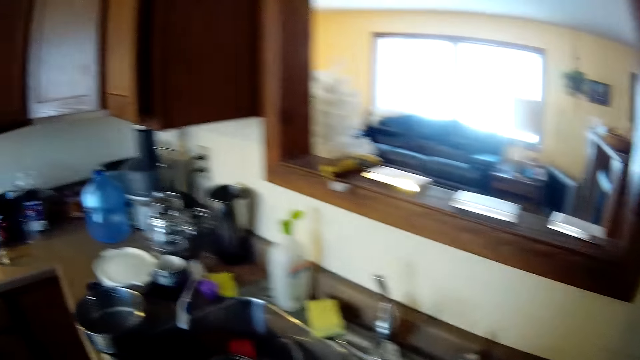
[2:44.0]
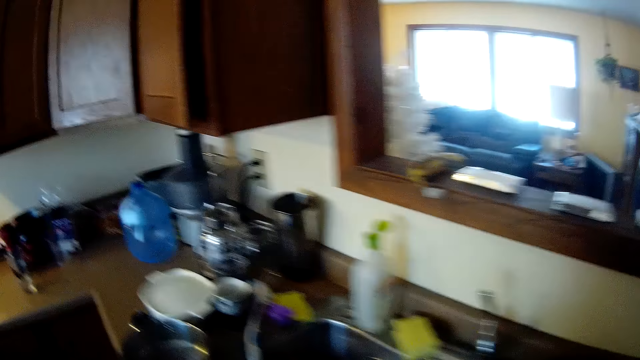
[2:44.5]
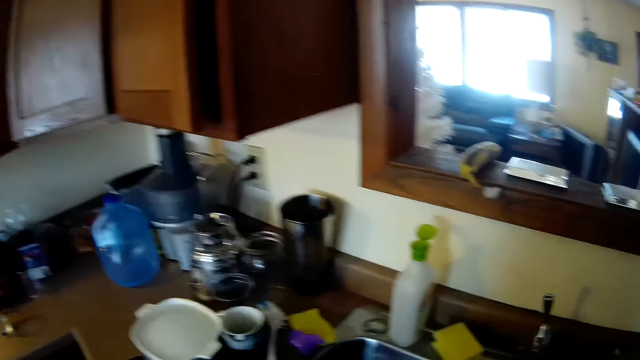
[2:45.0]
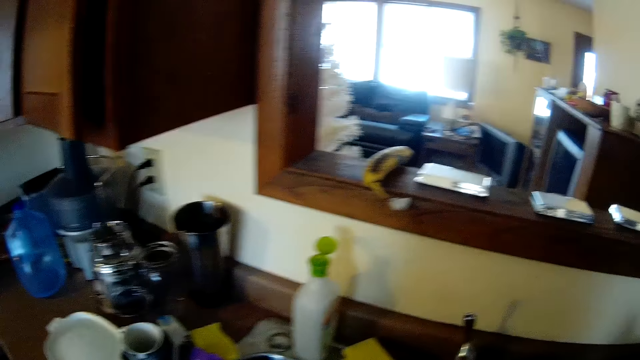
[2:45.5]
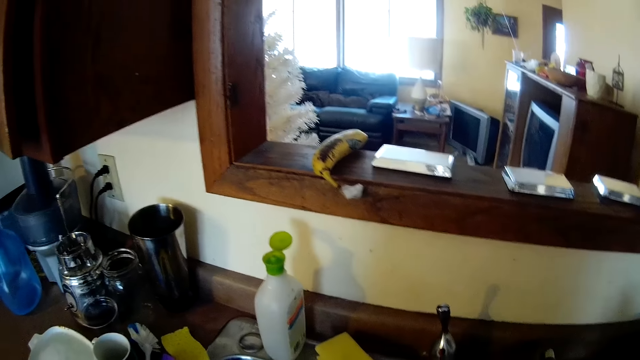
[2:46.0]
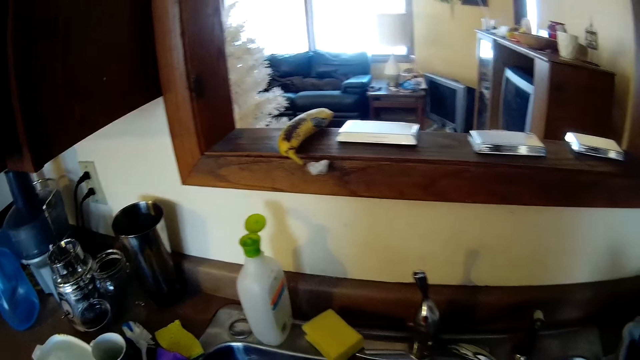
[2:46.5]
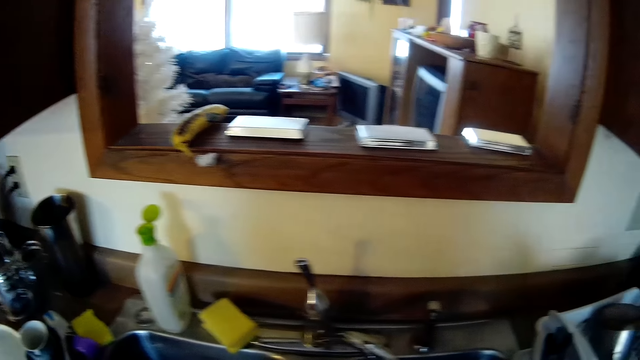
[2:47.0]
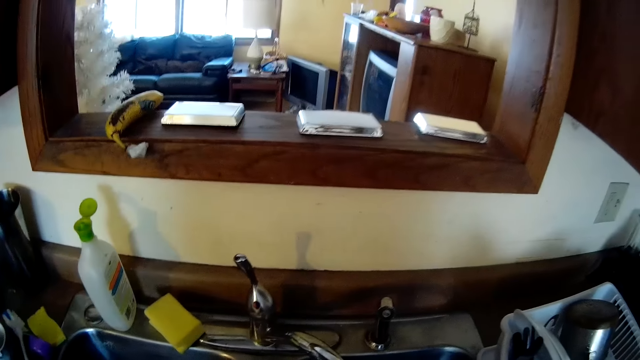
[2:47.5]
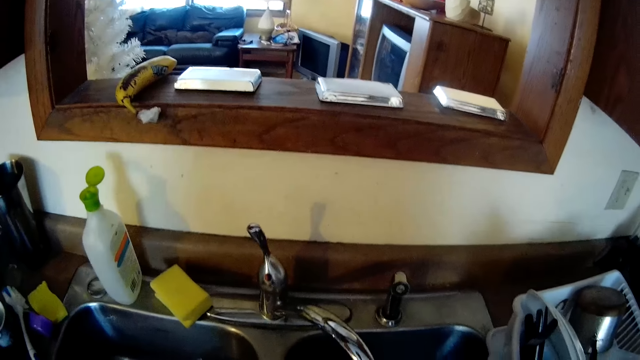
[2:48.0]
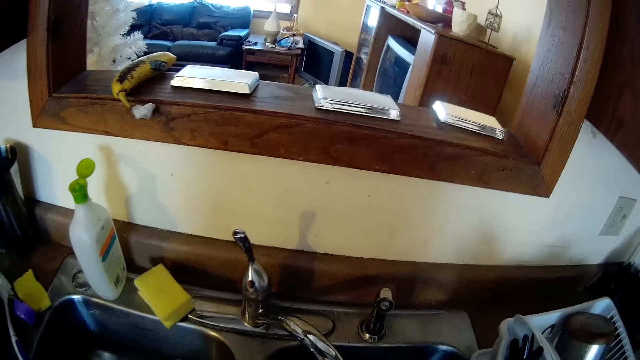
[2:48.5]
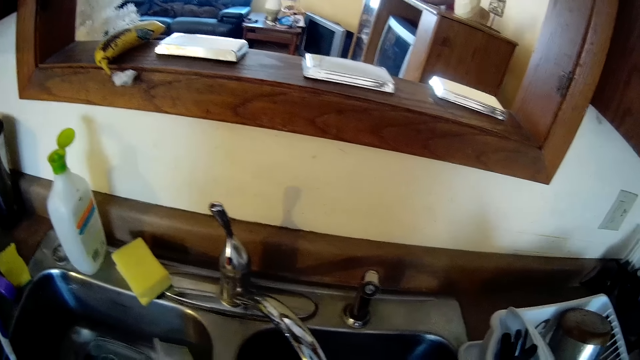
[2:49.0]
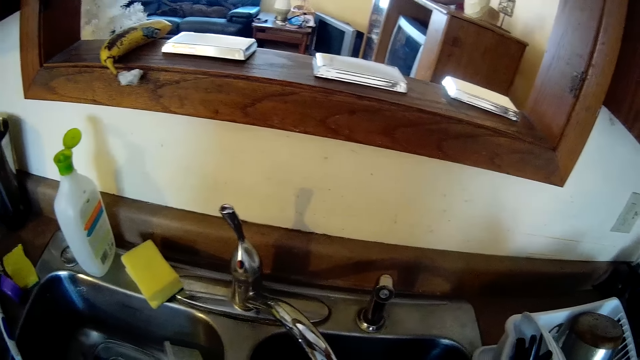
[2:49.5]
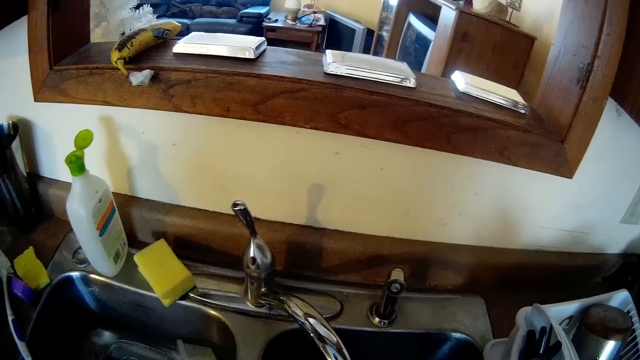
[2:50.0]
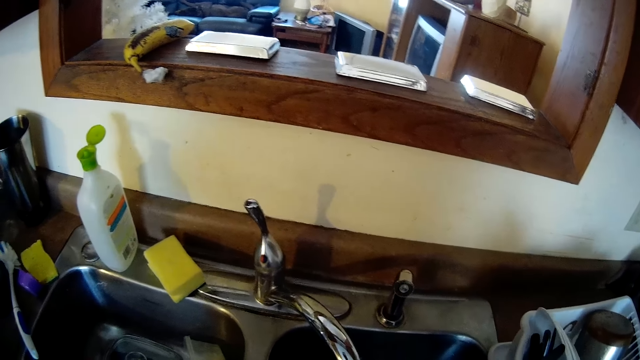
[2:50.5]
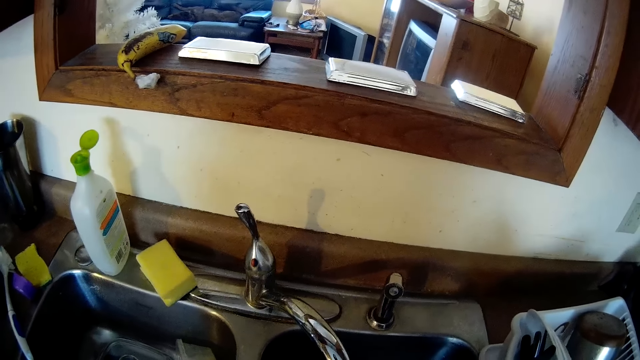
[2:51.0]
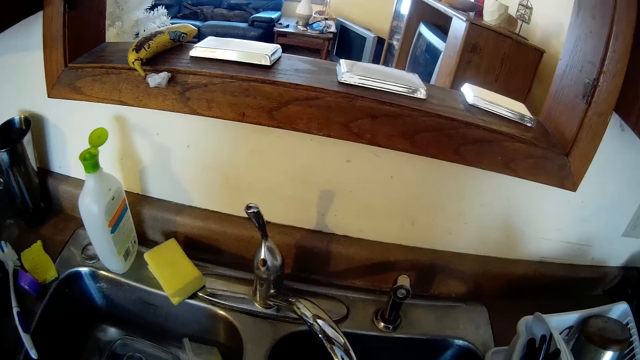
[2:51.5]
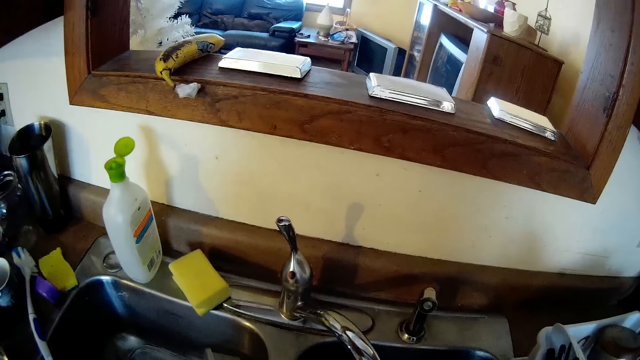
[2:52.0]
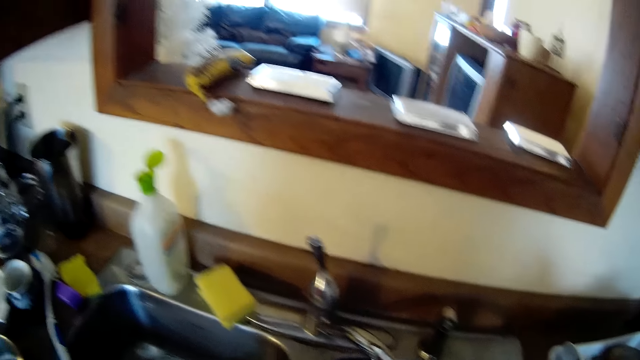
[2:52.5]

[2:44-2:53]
The camera wearer looks around, walks around, and looks at the sink.

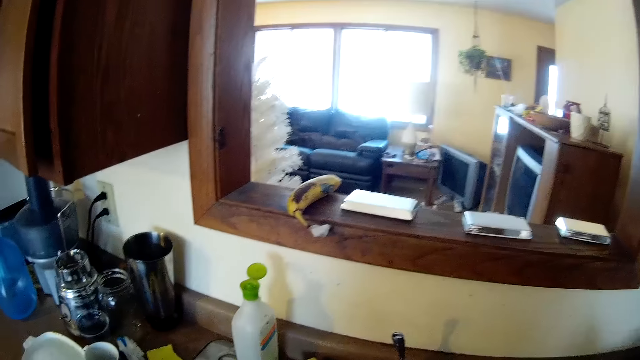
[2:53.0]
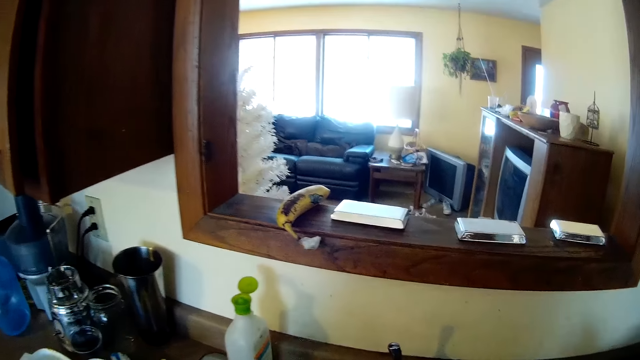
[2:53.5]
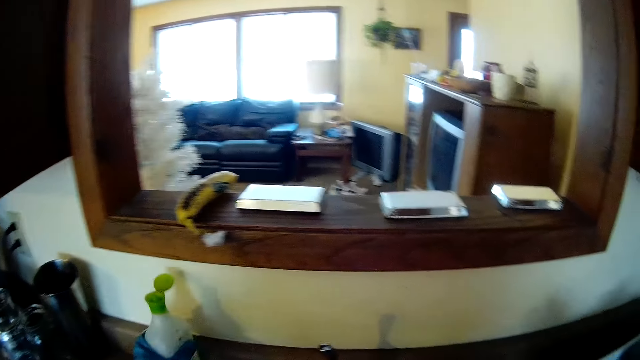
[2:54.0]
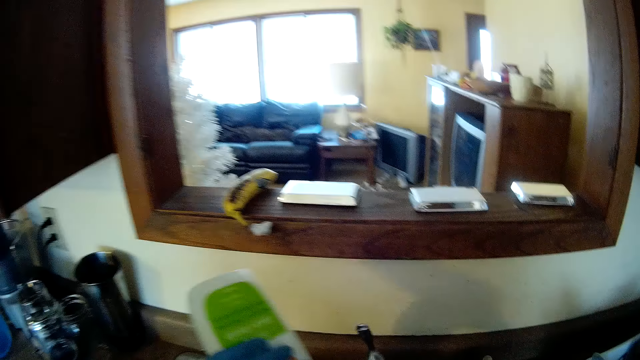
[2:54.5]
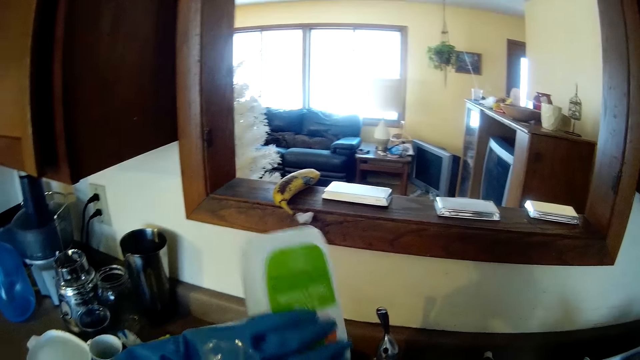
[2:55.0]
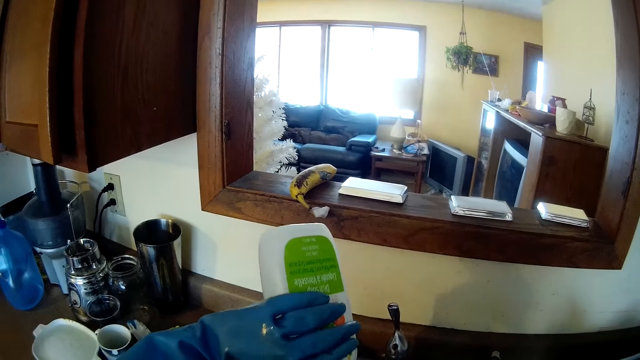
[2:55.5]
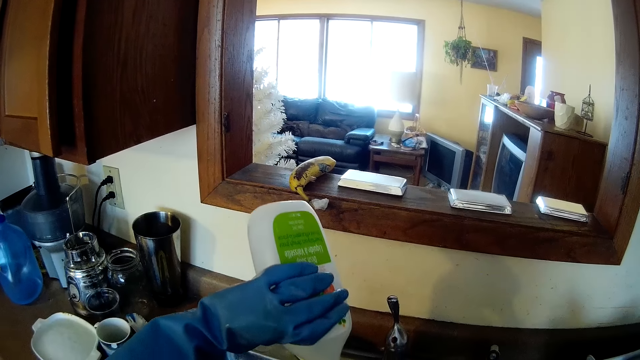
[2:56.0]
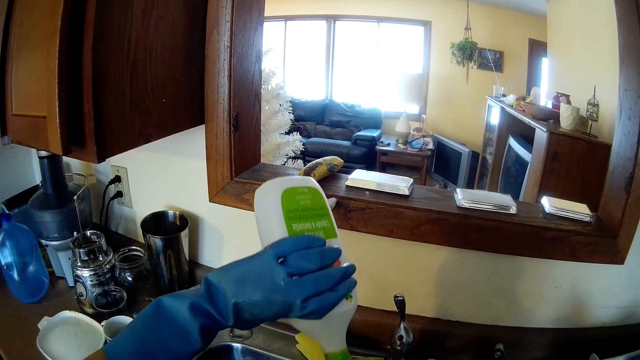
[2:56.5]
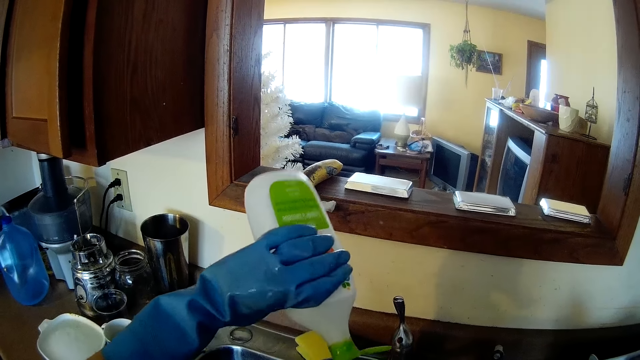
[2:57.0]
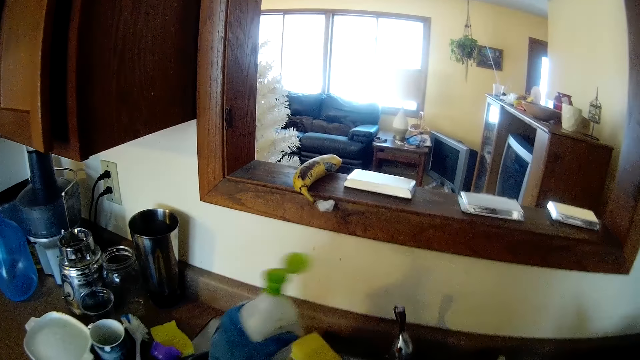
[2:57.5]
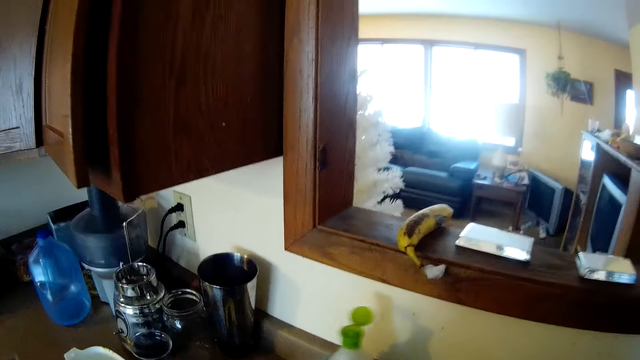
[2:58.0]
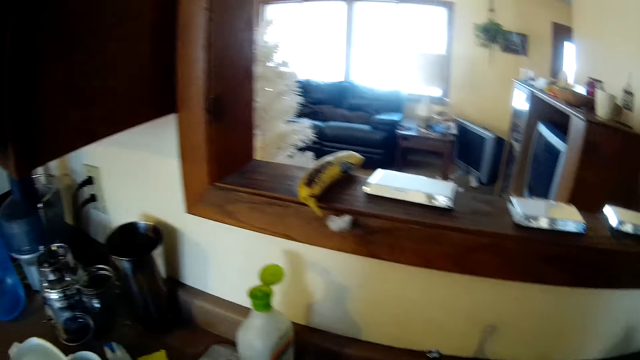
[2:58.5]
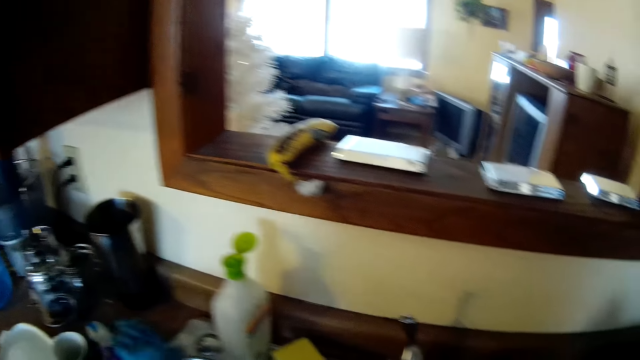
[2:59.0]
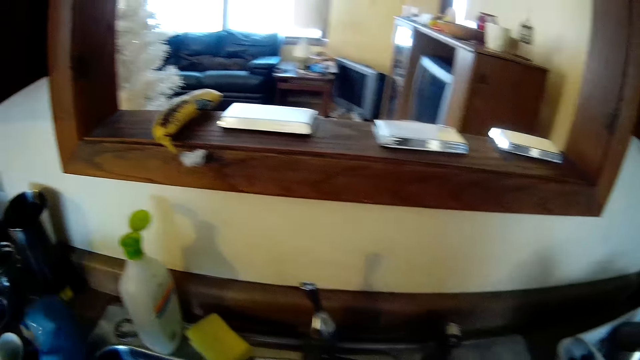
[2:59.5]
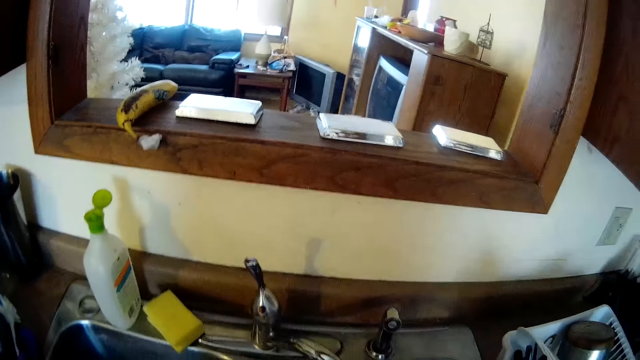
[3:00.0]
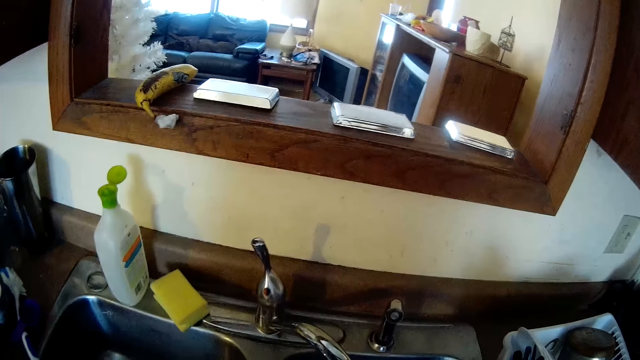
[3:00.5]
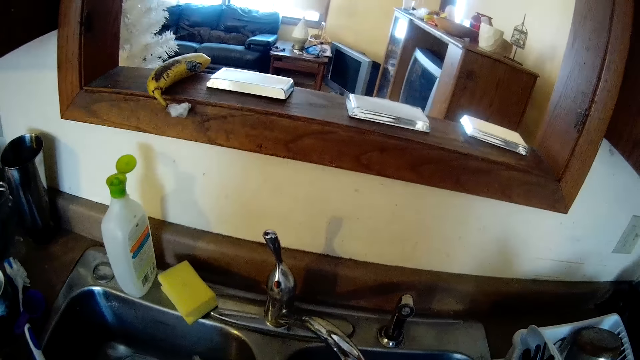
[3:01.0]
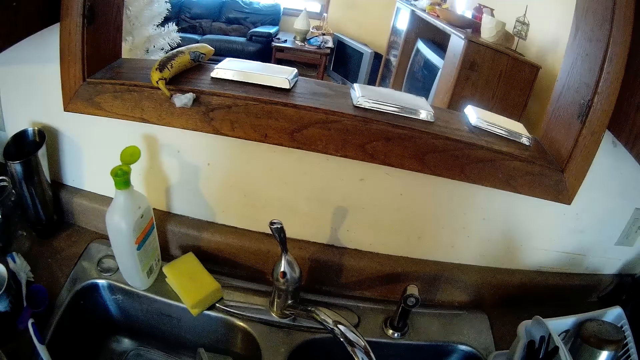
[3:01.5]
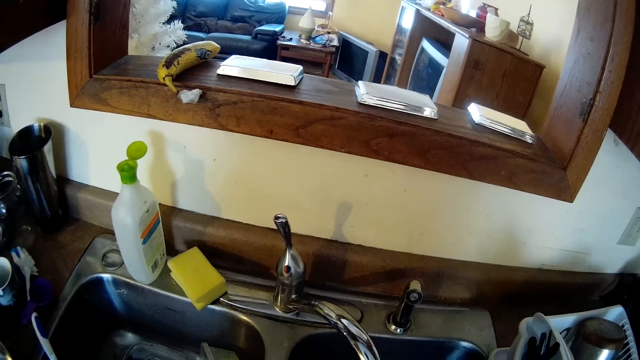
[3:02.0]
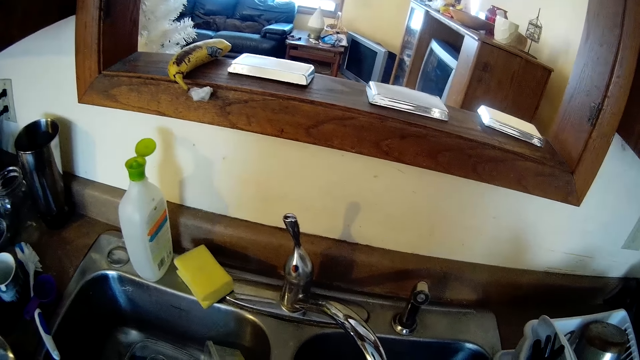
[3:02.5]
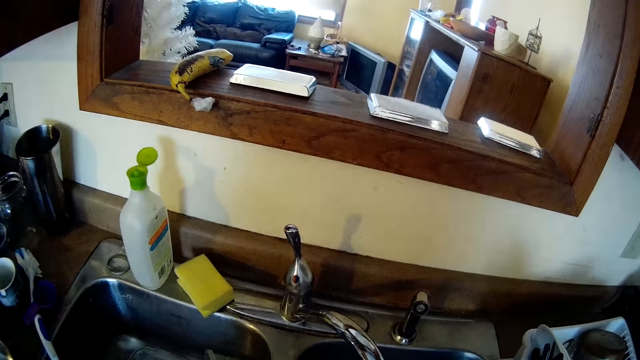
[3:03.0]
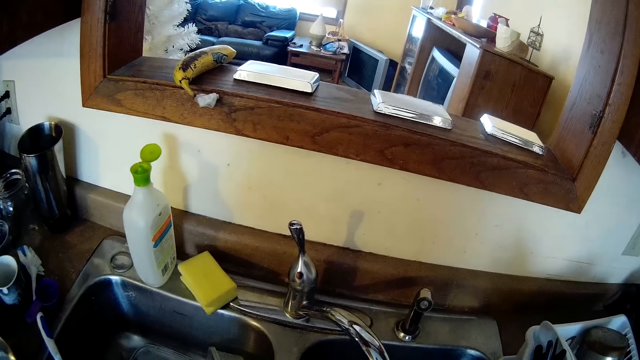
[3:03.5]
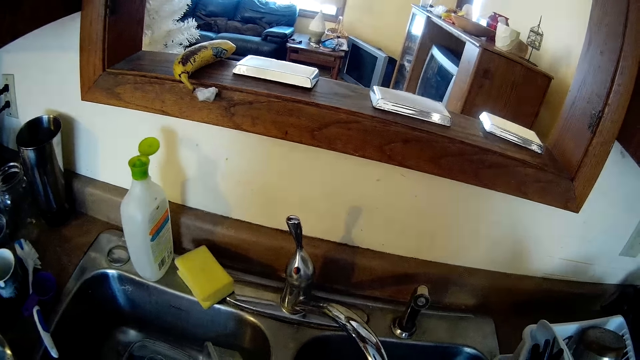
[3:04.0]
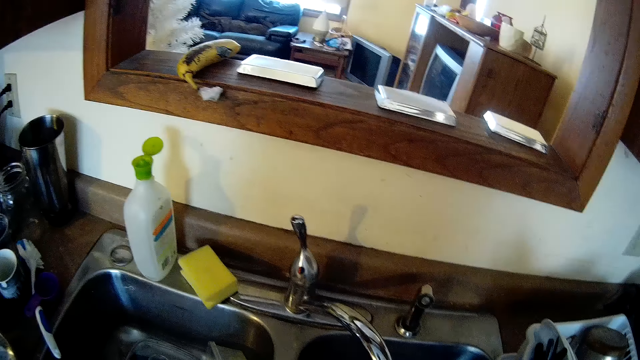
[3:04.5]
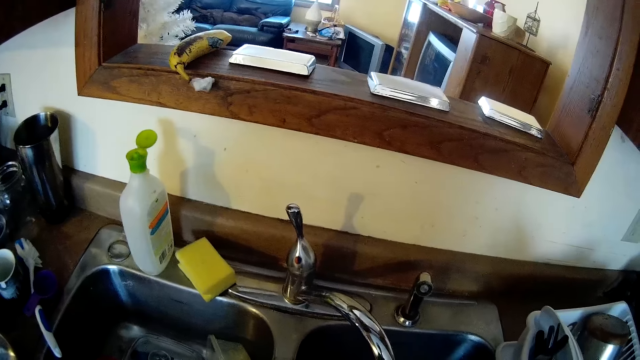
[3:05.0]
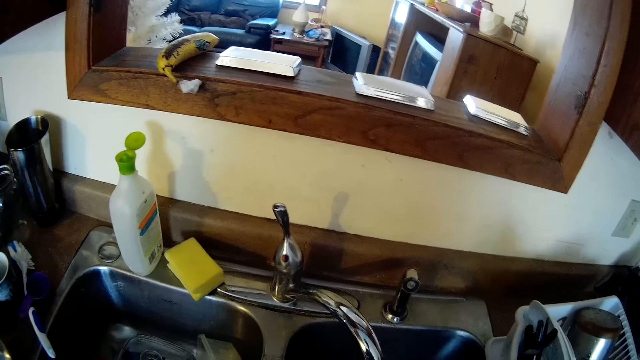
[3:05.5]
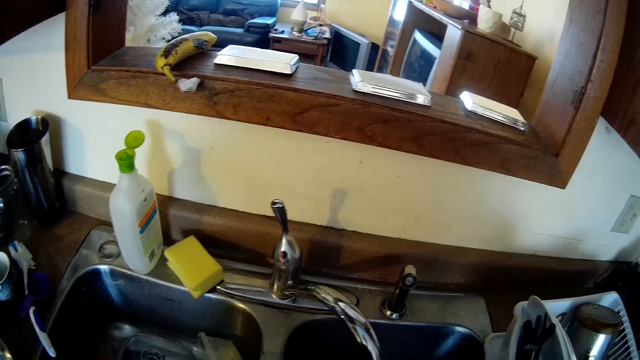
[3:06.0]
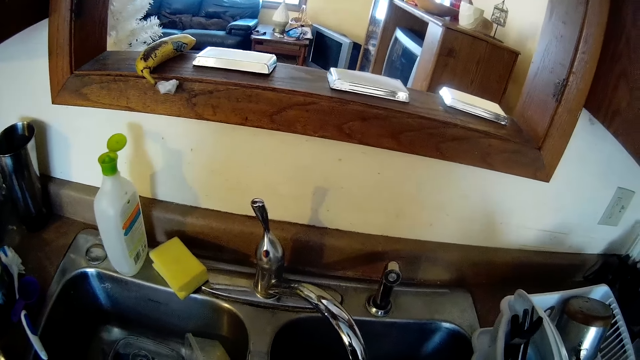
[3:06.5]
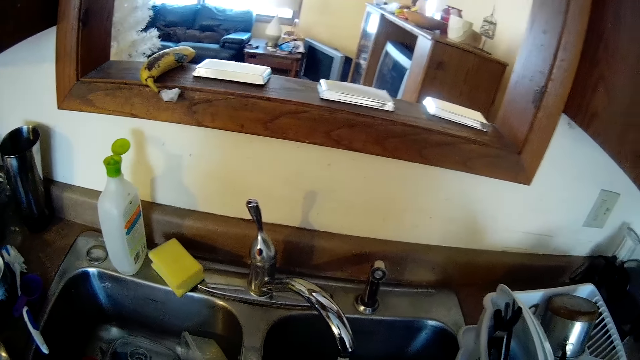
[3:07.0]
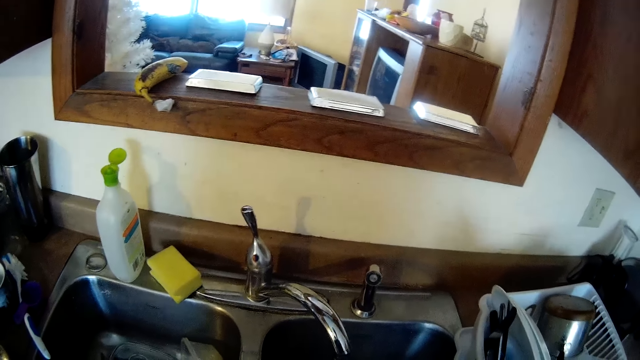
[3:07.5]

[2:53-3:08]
The camera wearer picks up the bottle of soap by the kitchen sink with his gloved left hand. He spreads soap from the soap bottle in his gloved left hand on a plate in the kitchen sink. He drops the soap bottle in his gloved left hand by the kitchen sink. He picks up the sponge by the kitchen sink with his gloved left hand. He looks at the sink.
